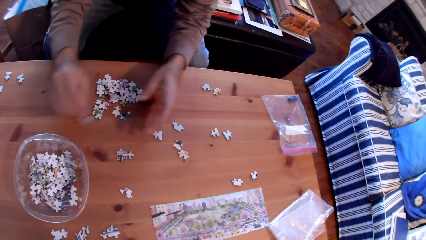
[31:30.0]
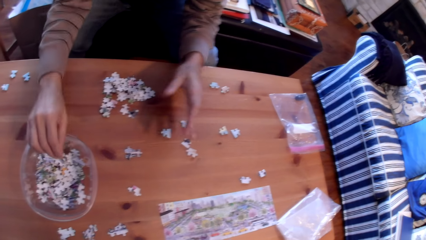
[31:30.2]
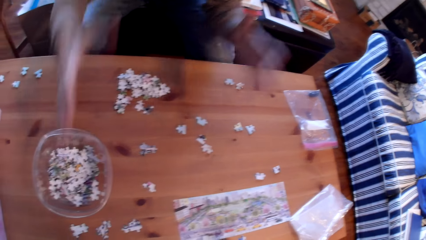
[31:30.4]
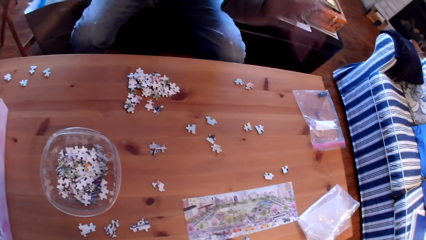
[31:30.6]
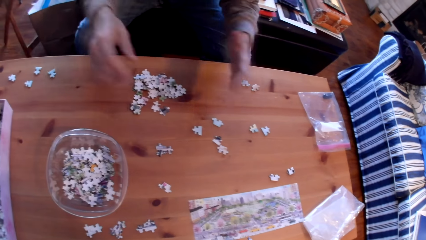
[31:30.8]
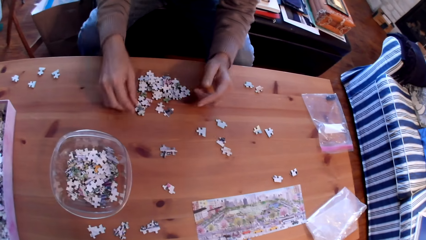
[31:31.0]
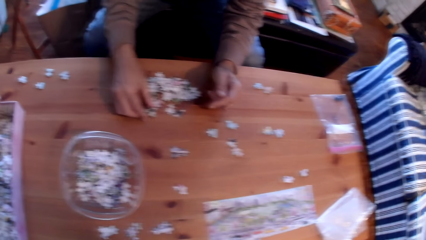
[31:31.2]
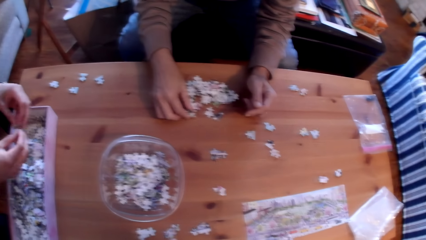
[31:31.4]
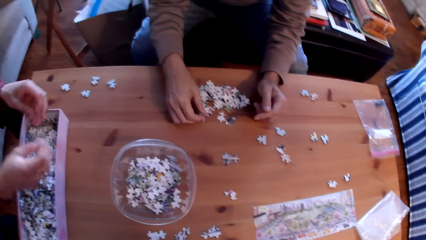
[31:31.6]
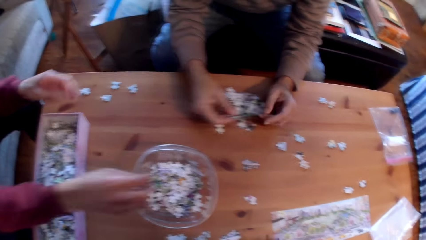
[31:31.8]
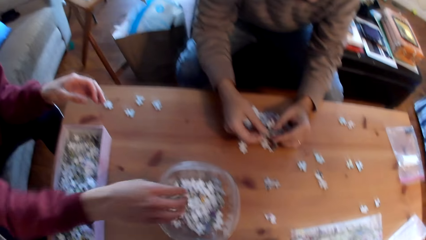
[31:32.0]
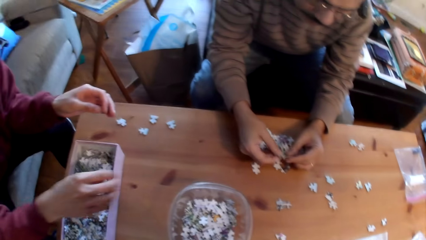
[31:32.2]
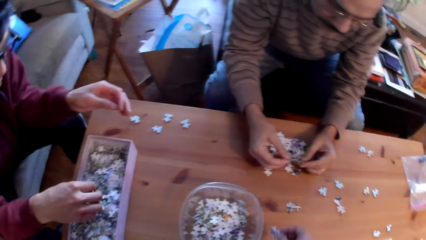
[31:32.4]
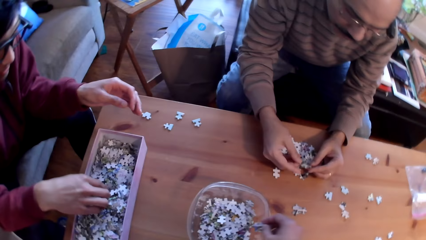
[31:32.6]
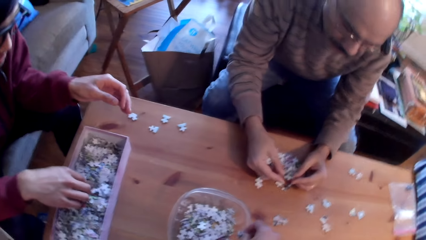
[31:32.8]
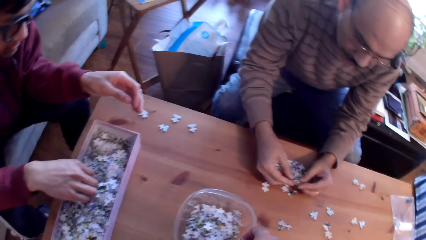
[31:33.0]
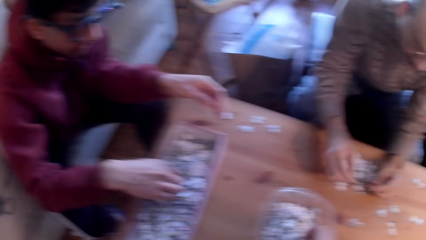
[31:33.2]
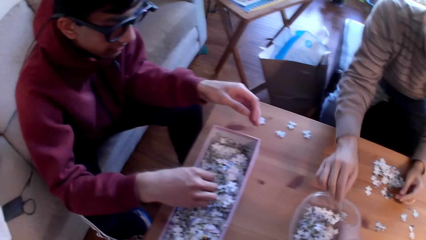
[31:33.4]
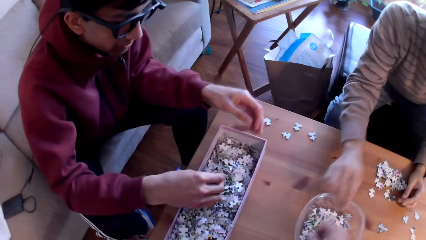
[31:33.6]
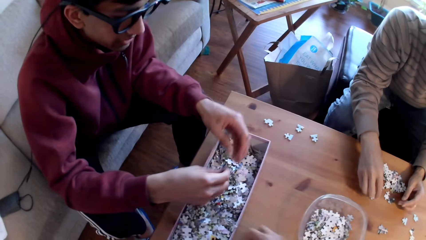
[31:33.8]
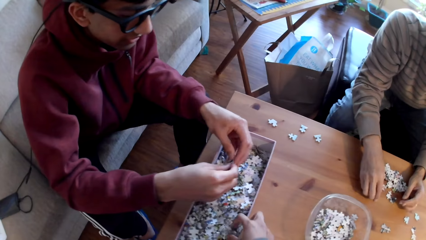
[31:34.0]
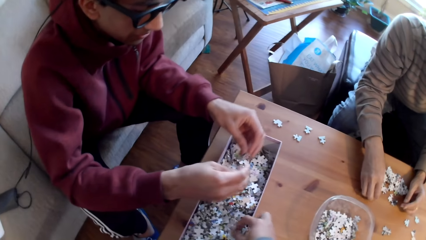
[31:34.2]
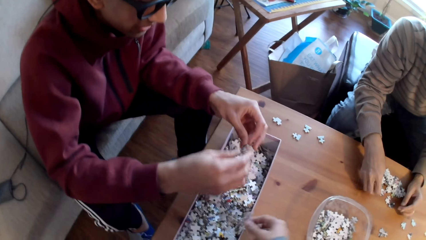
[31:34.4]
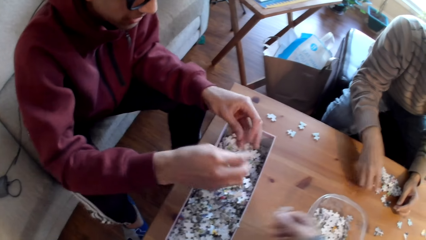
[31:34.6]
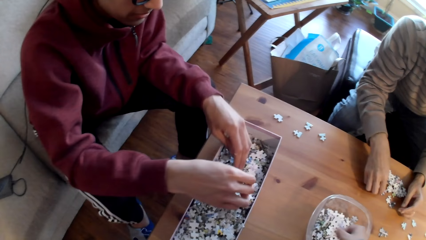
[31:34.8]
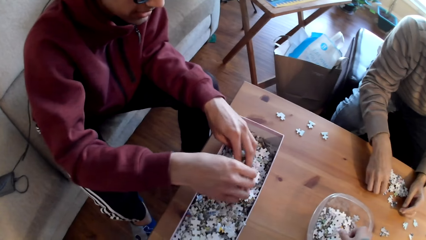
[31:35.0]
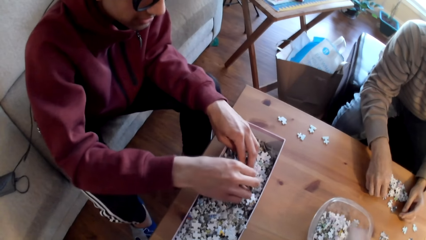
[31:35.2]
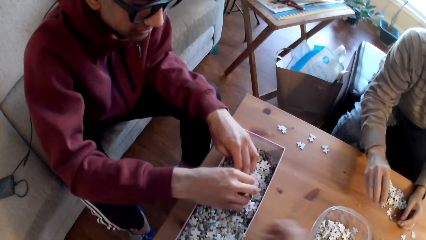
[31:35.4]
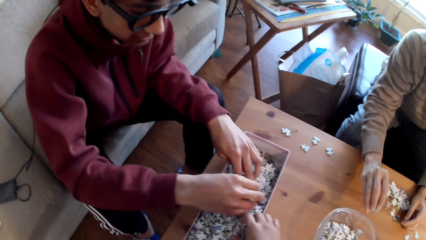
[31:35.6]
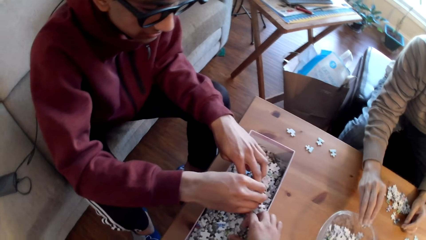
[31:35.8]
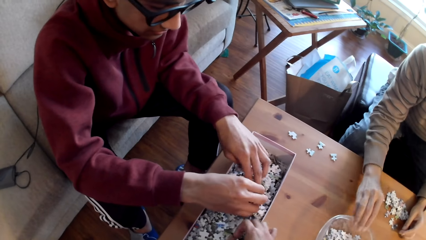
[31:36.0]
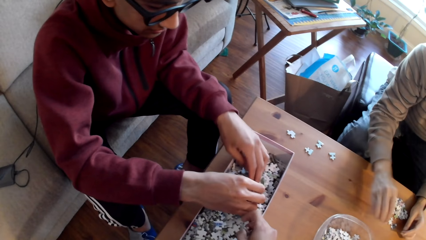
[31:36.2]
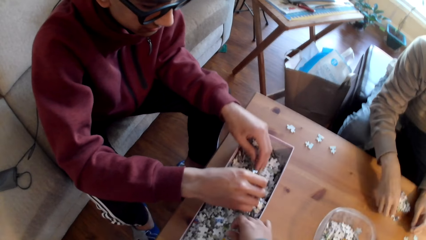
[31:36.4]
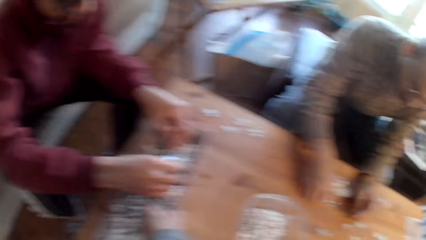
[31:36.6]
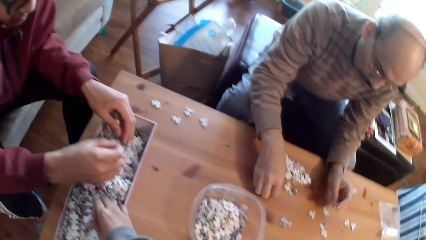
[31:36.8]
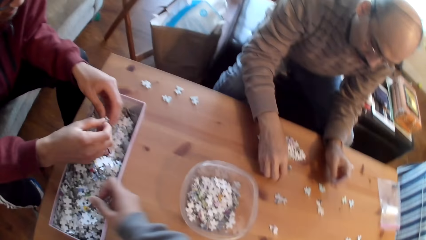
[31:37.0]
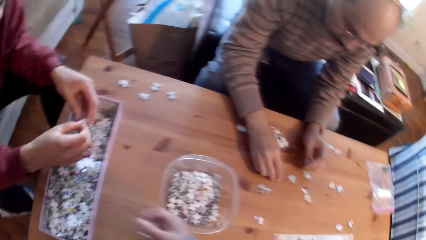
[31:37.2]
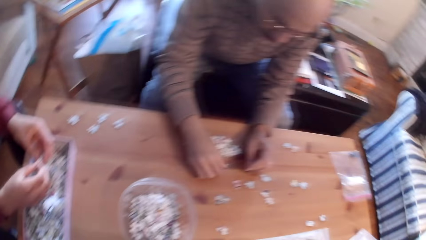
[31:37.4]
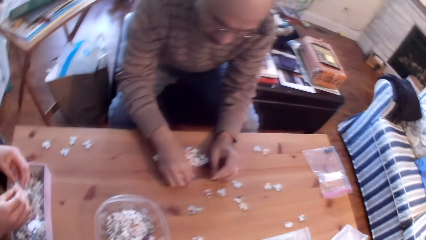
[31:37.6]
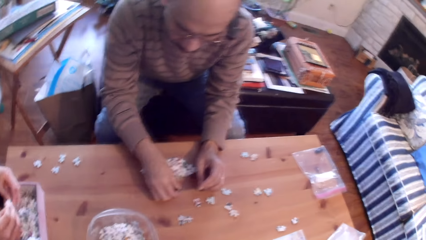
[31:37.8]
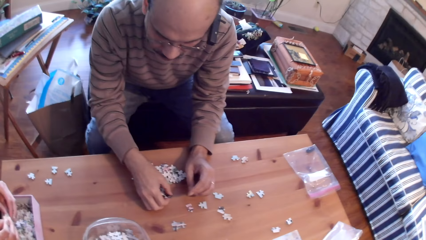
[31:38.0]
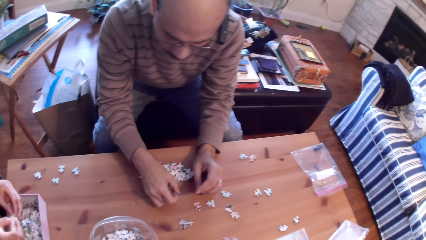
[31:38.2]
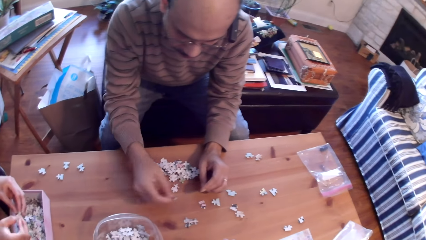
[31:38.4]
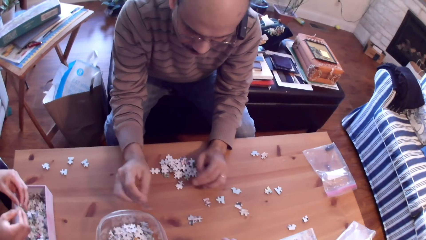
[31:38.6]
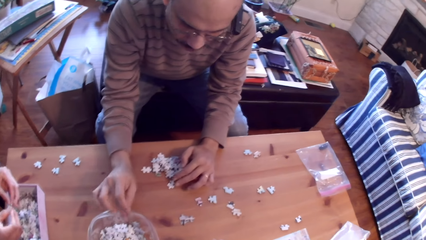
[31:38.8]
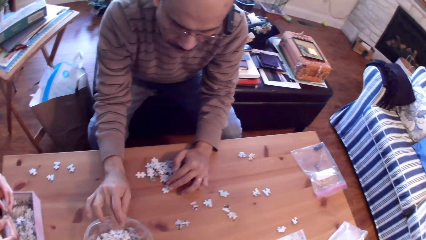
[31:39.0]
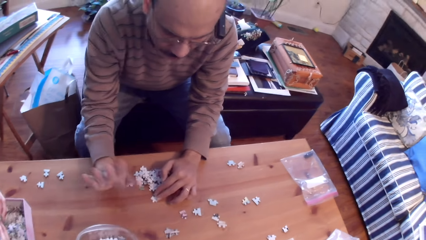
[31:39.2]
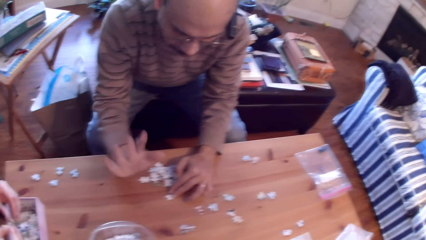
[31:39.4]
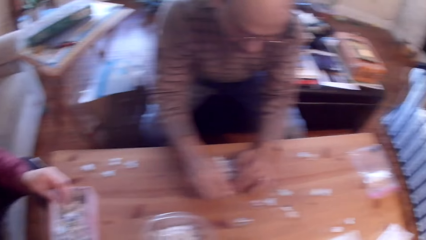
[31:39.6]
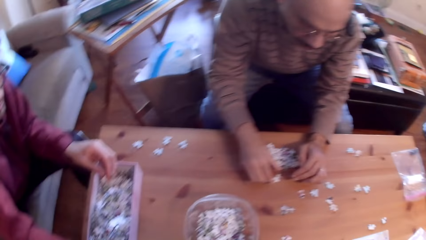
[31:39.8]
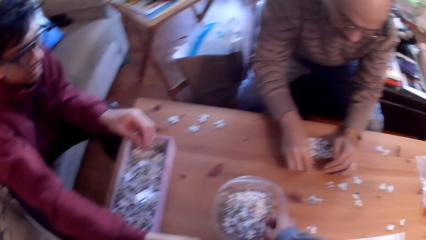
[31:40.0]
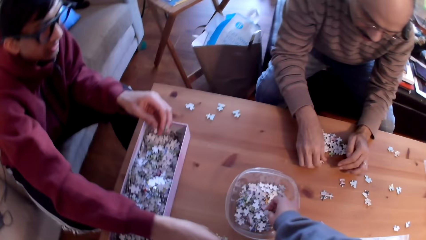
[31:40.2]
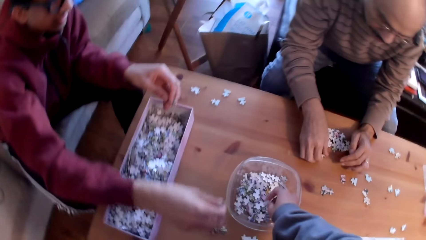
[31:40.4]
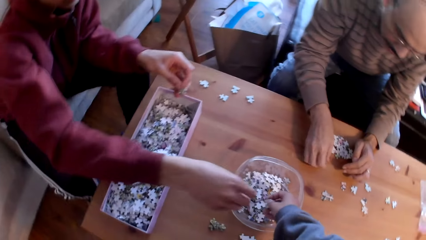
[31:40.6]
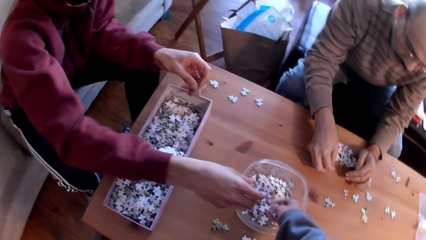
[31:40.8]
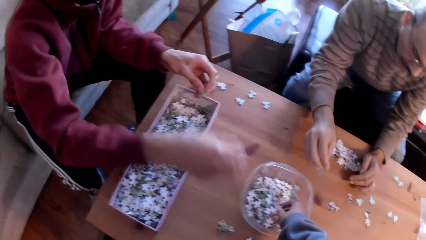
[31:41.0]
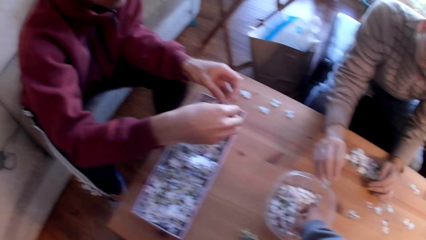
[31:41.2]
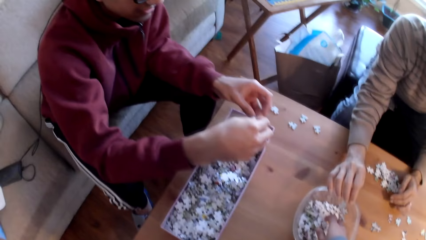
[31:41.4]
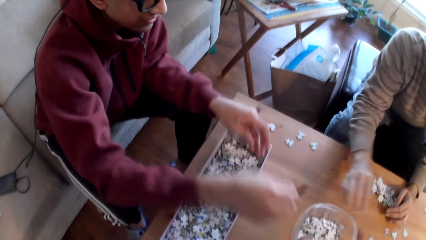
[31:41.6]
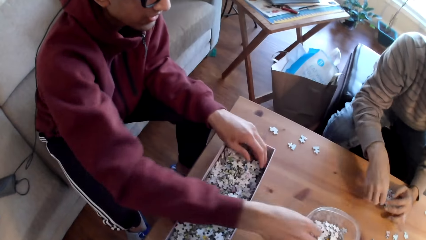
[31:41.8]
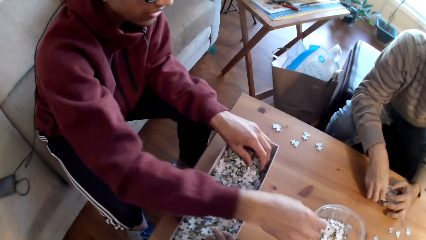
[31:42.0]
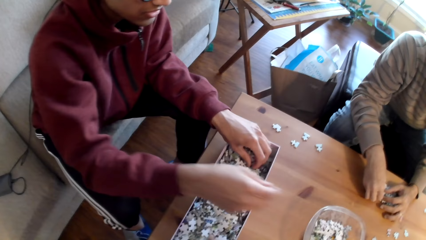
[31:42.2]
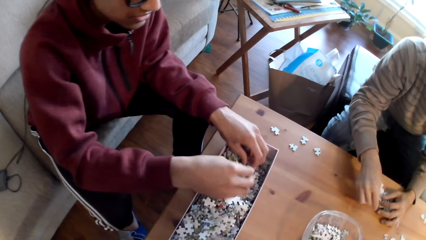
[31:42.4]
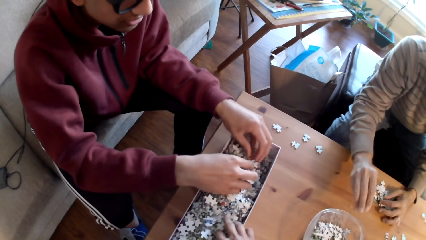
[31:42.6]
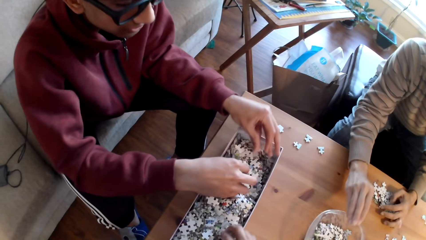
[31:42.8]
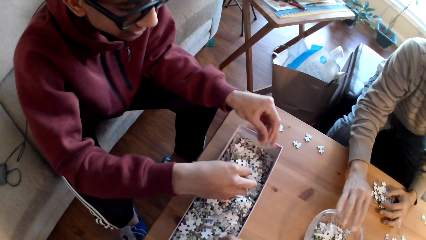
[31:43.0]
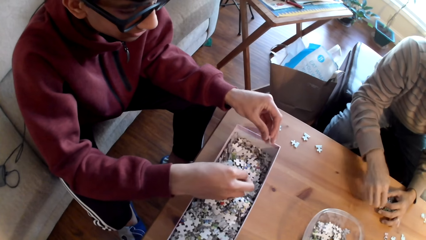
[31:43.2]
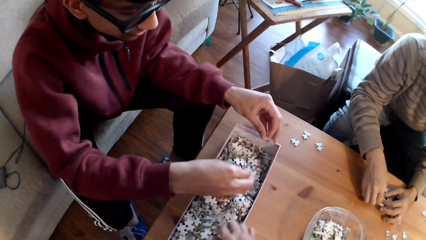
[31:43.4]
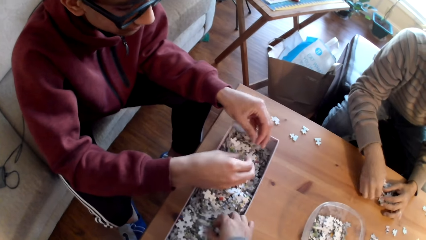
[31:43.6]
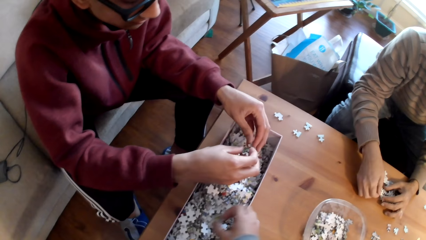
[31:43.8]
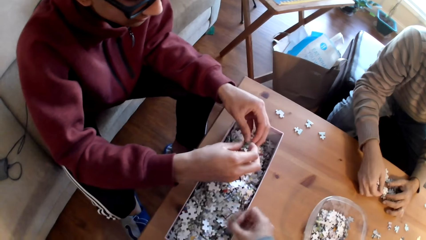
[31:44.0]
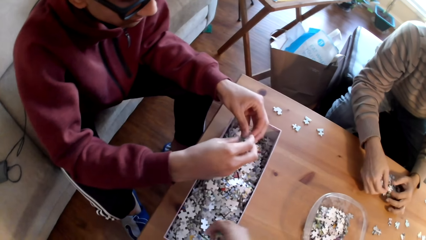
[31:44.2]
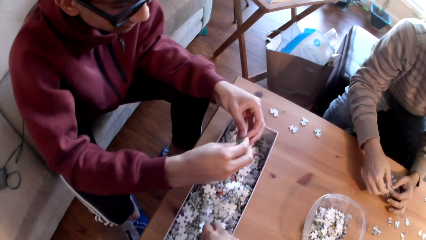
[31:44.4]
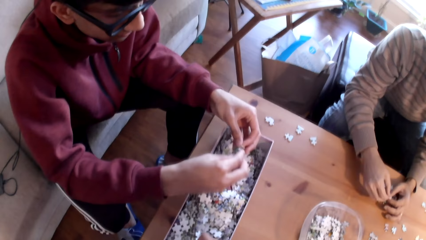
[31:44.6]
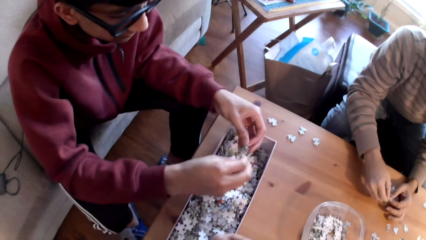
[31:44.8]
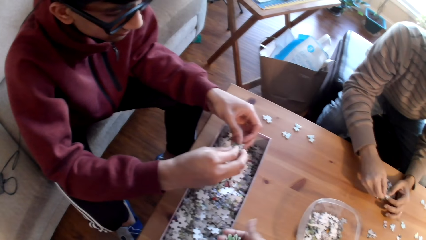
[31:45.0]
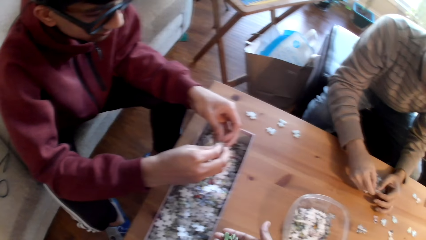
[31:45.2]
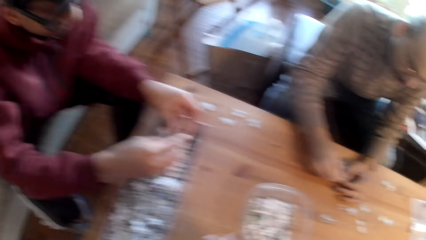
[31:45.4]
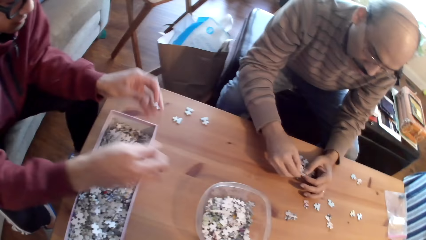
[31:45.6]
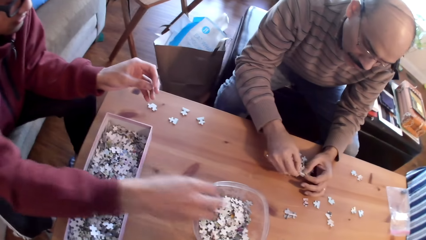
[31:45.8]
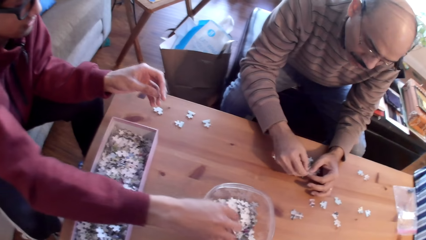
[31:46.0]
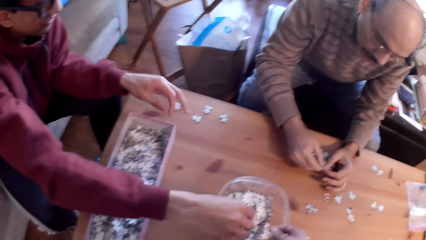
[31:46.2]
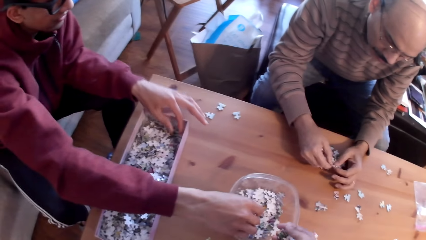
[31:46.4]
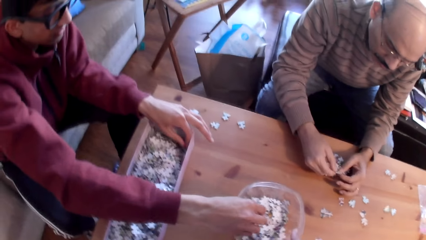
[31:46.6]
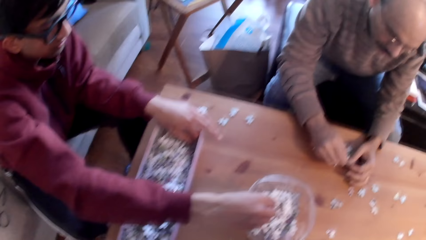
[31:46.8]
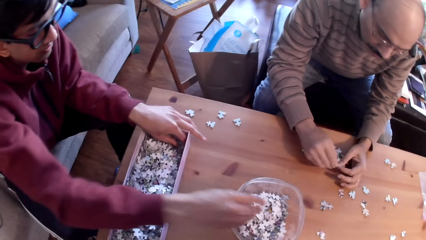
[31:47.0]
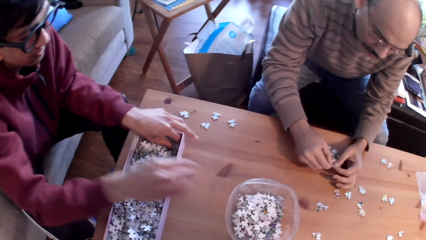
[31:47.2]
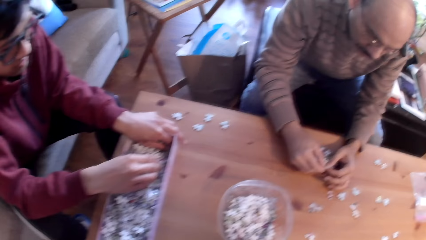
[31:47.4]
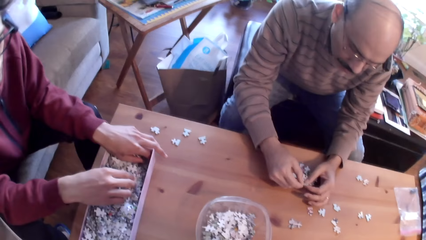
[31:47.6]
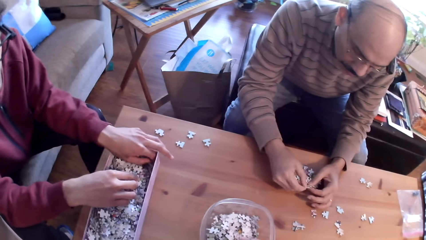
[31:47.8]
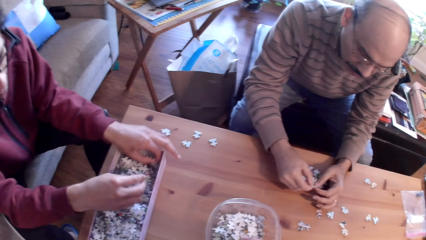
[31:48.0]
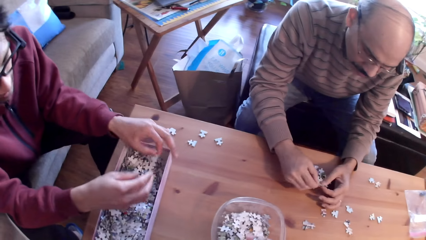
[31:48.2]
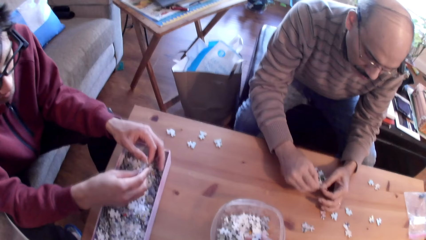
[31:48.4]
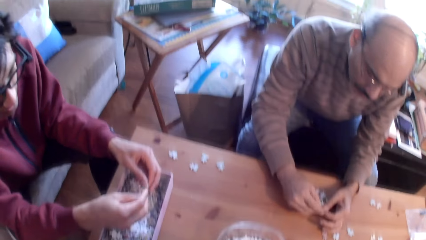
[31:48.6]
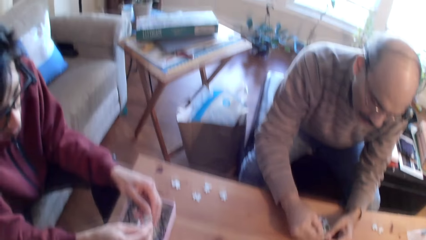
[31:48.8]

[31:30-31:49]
A man places a piece of puzzle in a bowl. The camera wearer puts the card in the tin. Another man places a piece of puzzle in the bowl. The camera wearer picks up pieces of puzzle from the box. The other man places a piece of puzzle in the bowl and sorts puzzle pieces on the table. The camera wearer converses with the other man. The other man sorts puzzle pieces on the table. The first man places a piece of puzzle in the bowl. The camera wearer puts the card in the tin. The other man places a piece of puzzle in the bowl. The camera wearer puts the card in the tin again. The other man places a piece of puzzle in the bowl. The first man converses with the camera wearer. The other man places a piece of puzzle in the bowl. The camera wearer collects the cards. A person drops a puzzle piece in a container.
